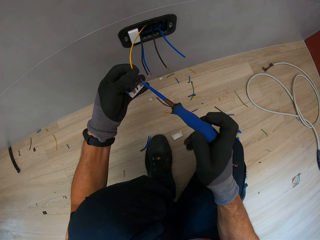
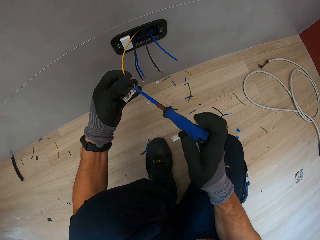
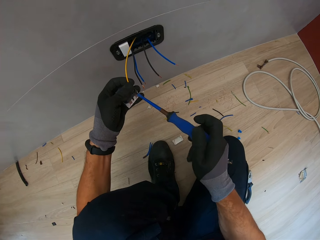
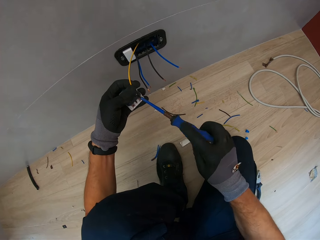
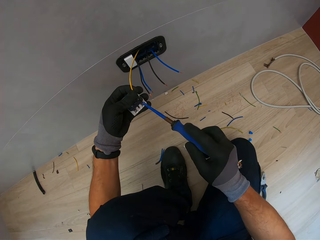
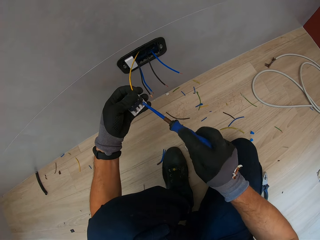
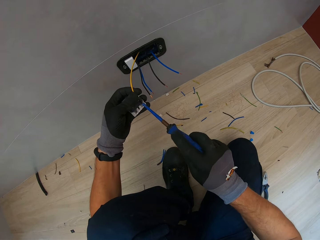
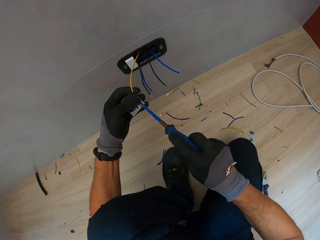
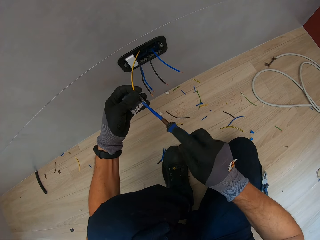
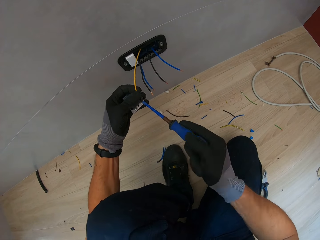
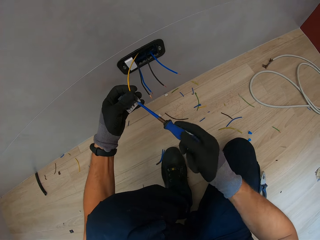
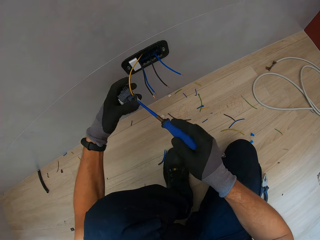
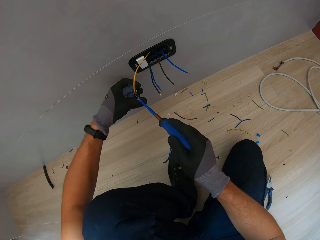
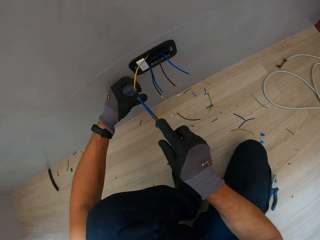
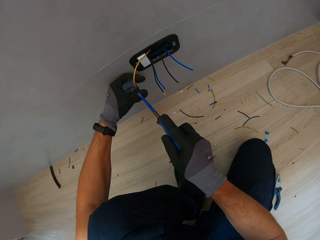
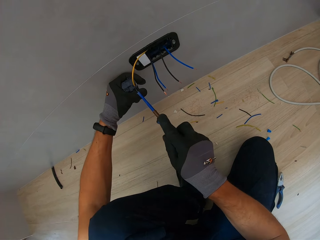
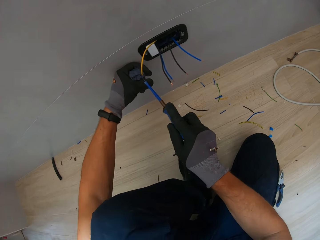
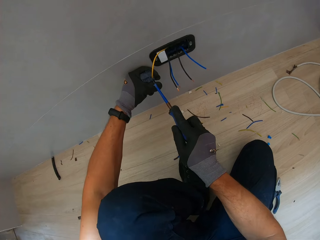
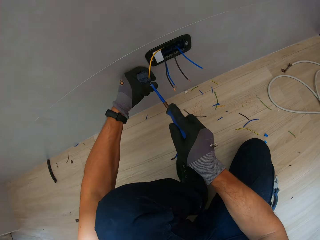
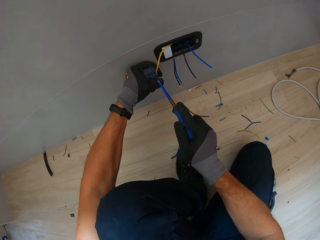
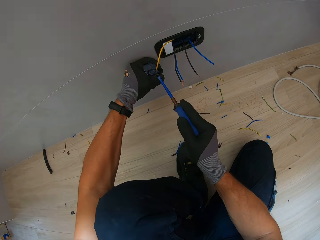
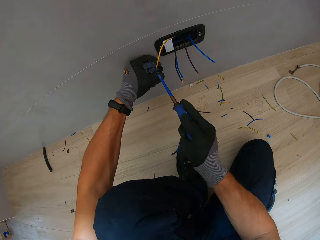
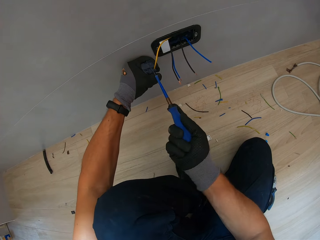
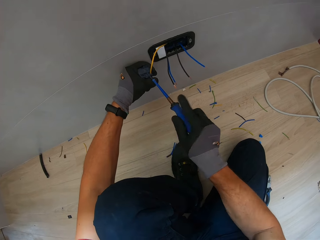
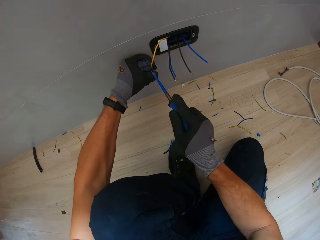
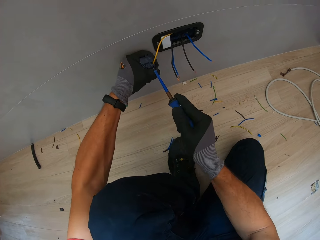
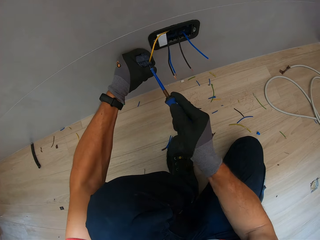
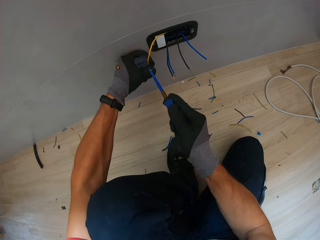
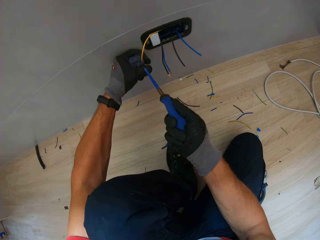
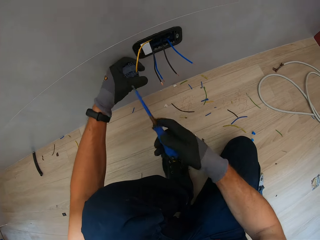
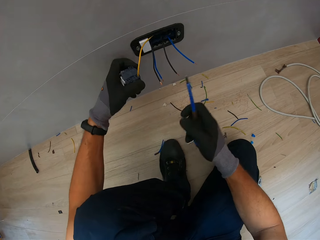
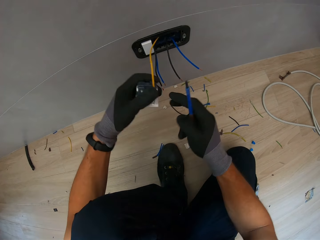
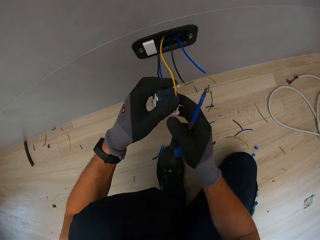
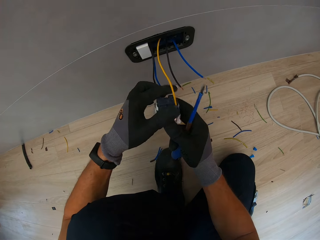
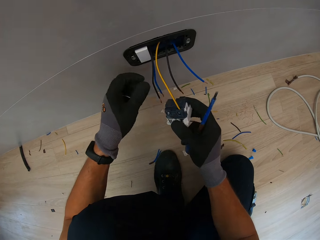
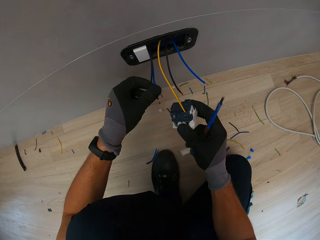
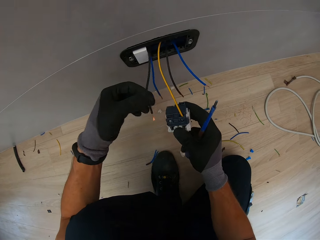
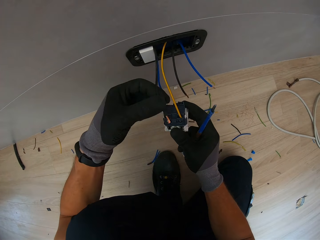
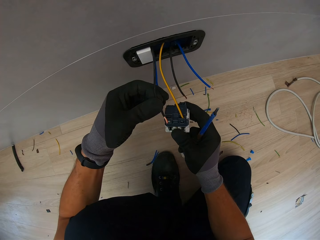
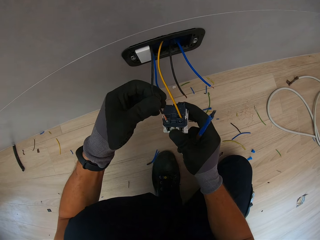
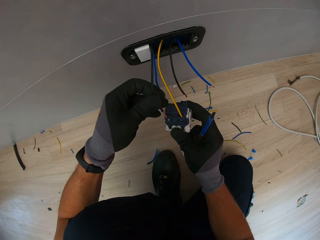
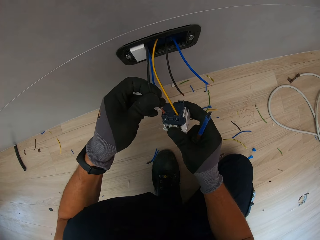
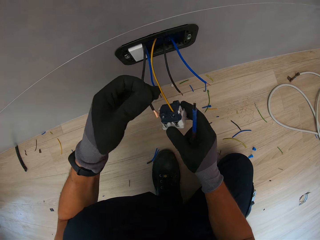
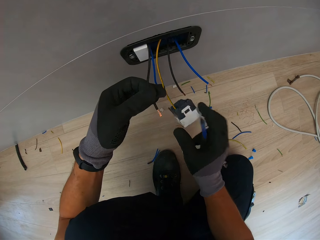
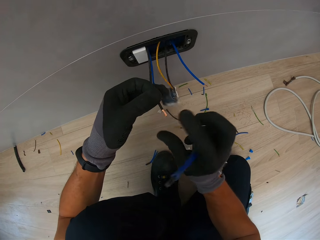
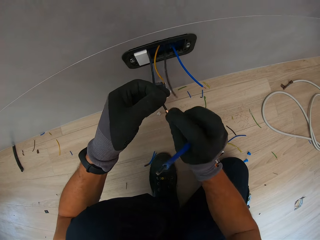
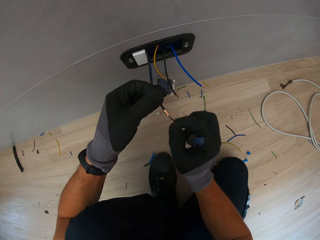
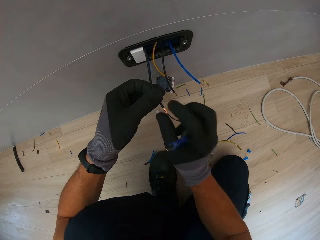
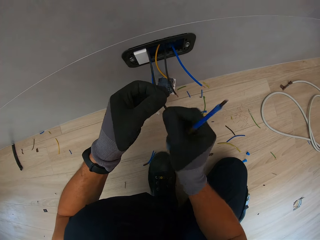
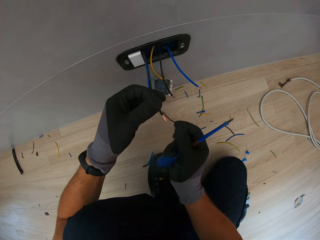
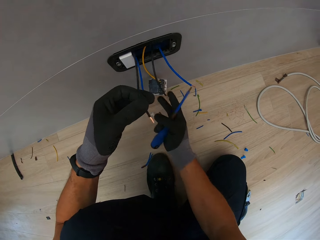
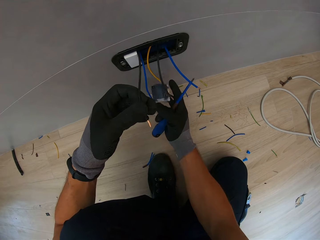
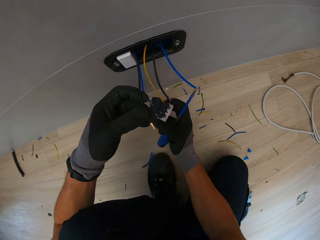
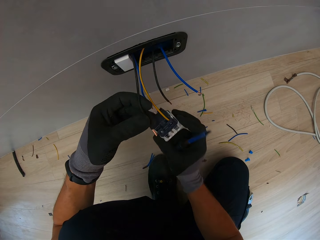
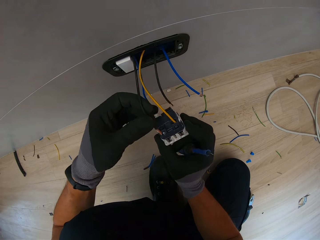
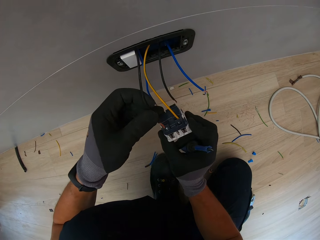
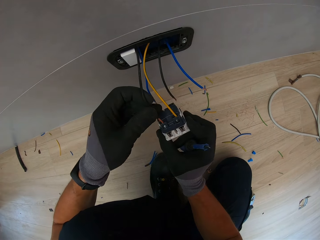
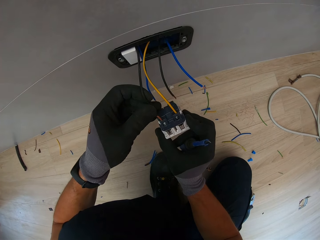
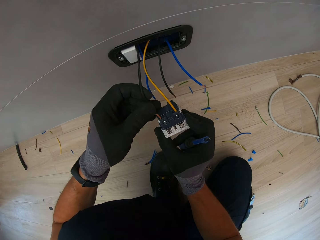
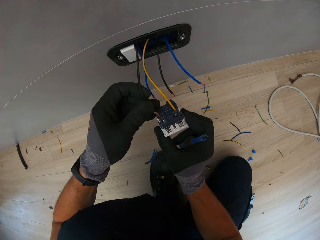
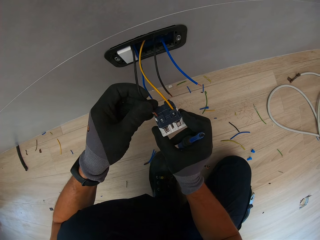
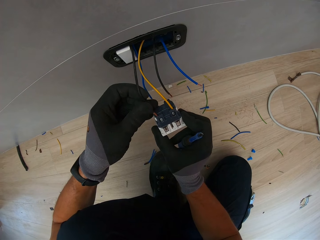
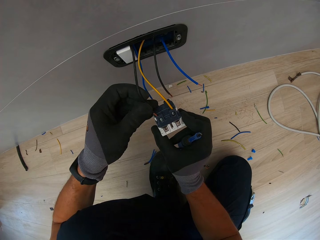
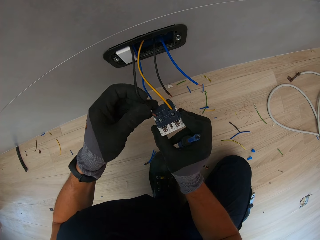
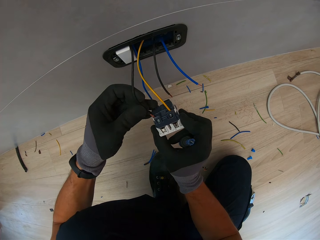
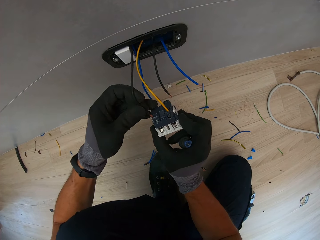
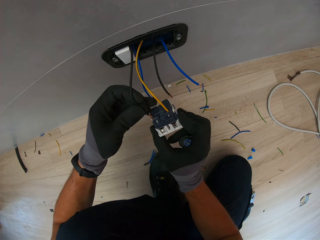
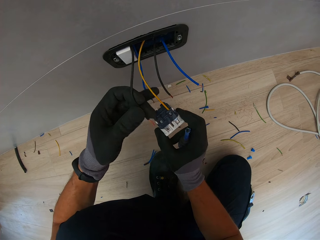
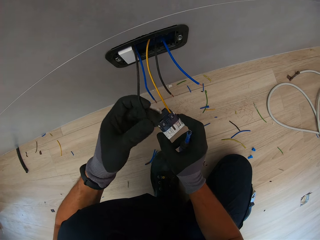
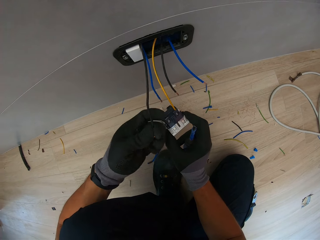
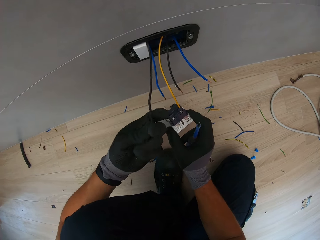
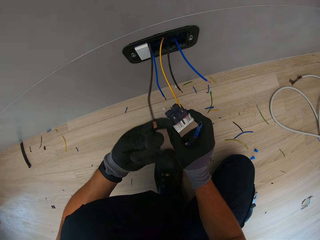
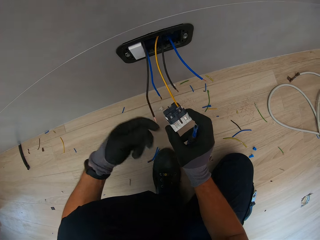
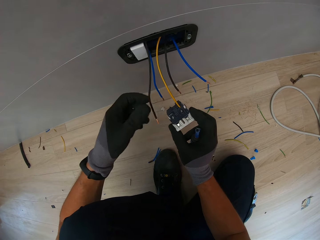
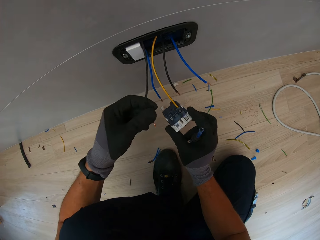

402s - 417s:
The camera wearer holds the cable. They connect the cable in the holder.

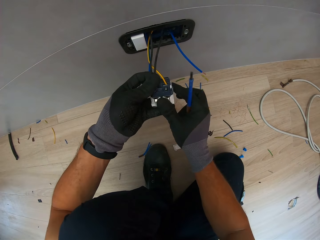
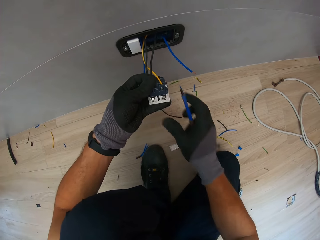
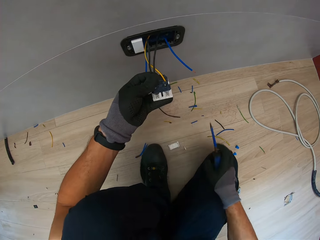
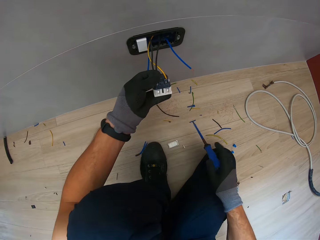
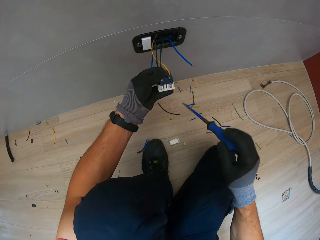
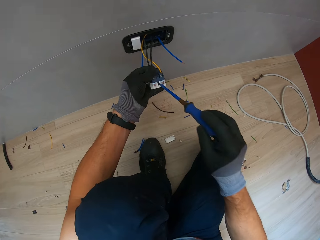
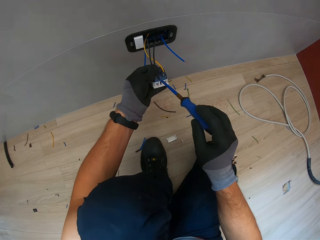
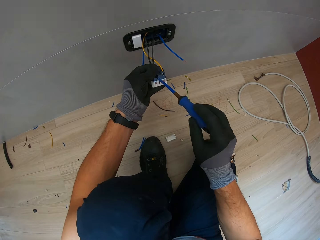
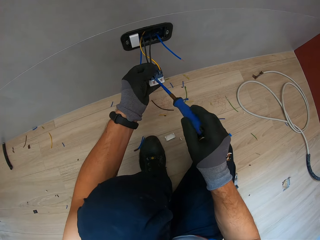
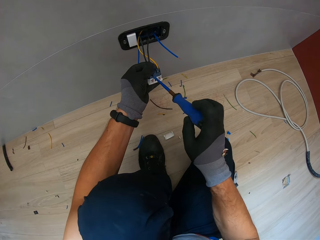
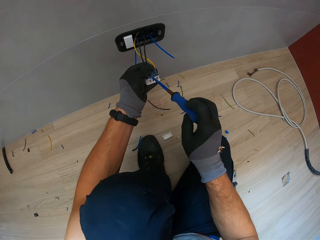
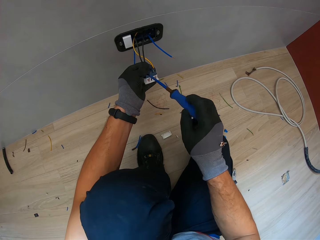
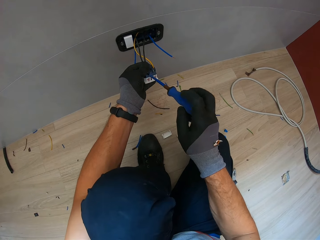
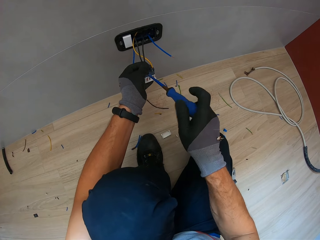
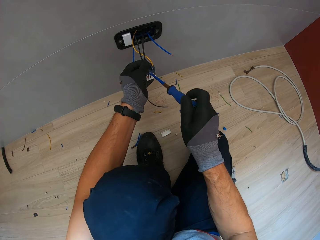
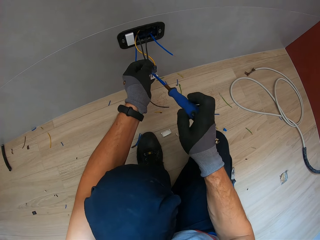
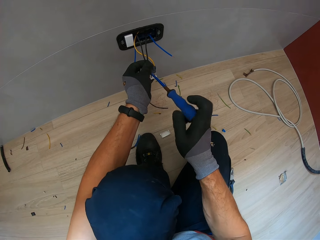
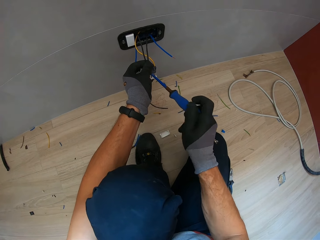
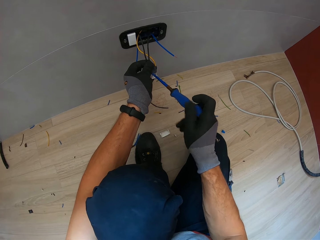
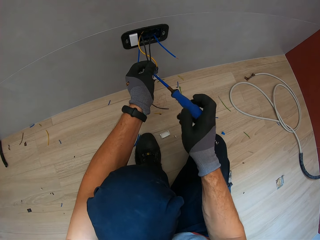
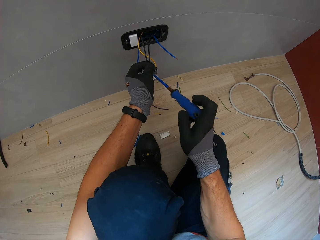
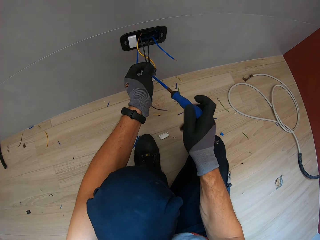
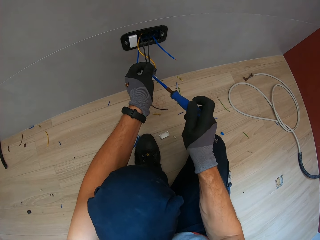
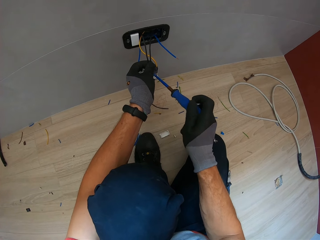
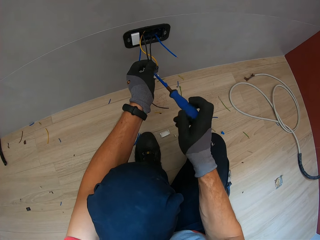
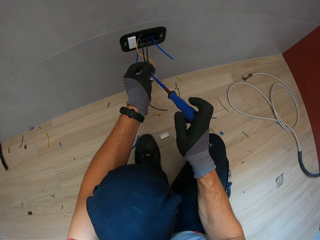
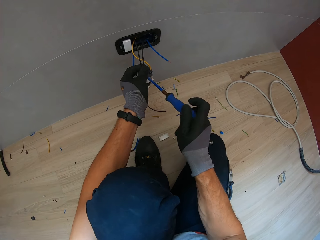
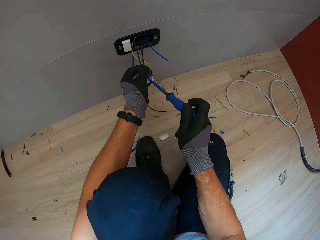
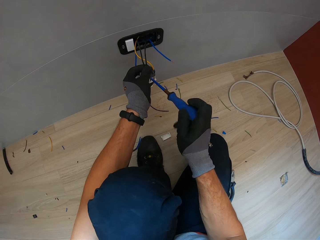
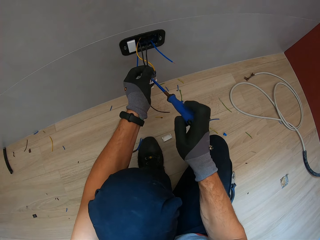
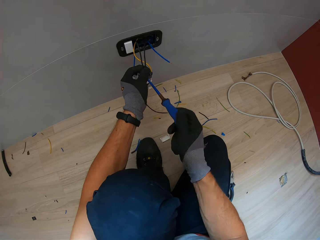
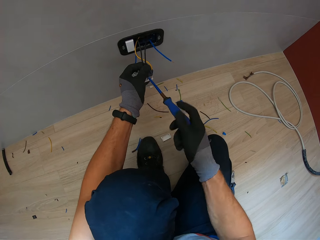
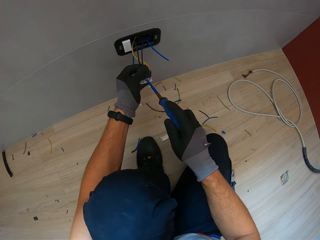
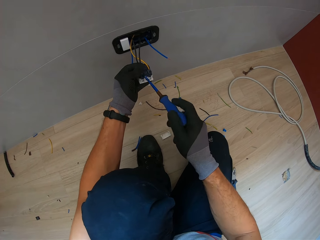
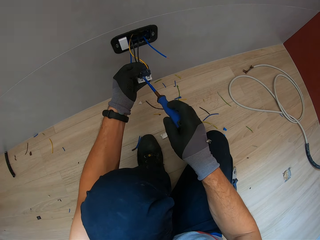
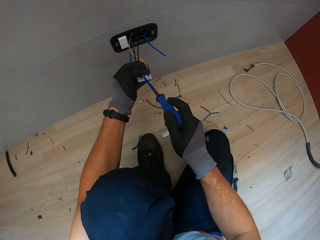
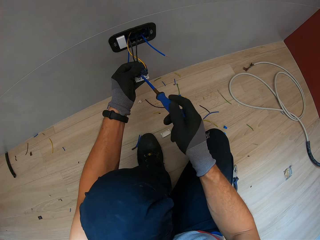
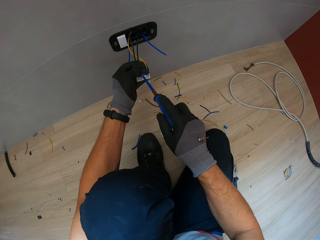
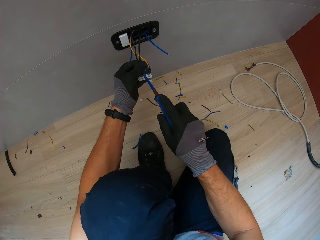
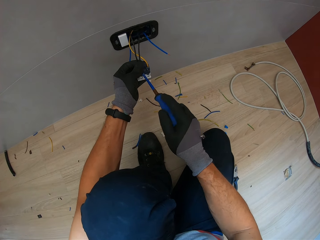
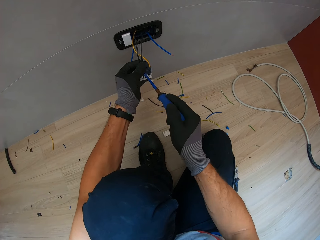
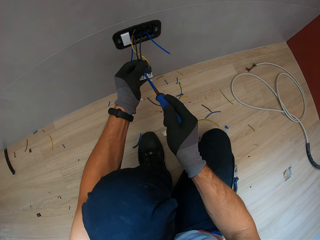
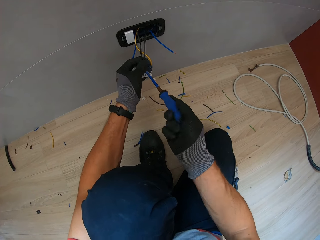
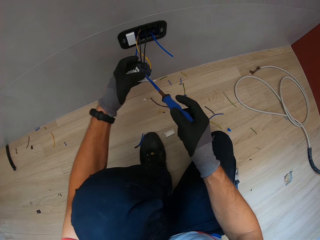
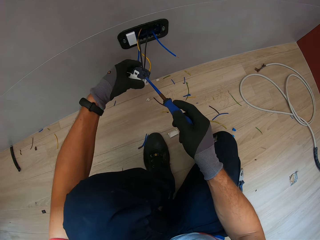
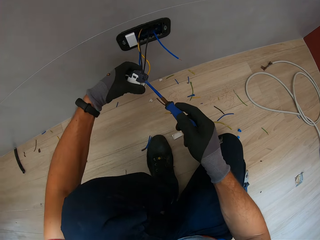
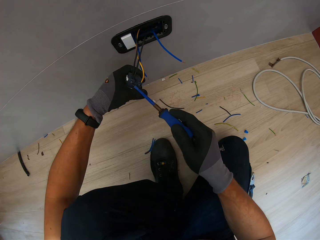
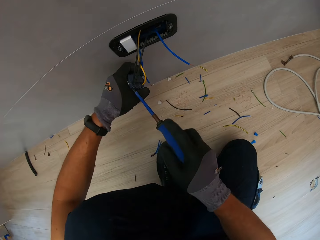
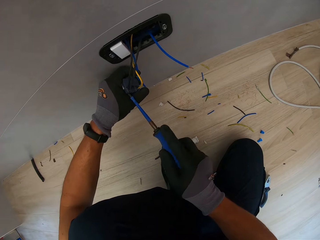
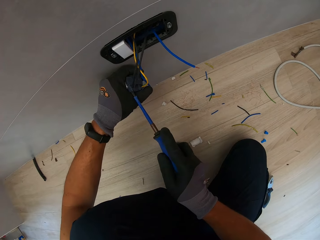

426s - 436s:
The camera wearer adjusts the holder with the screwdriver.
